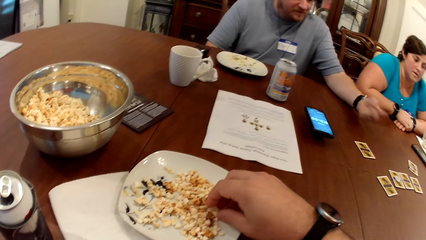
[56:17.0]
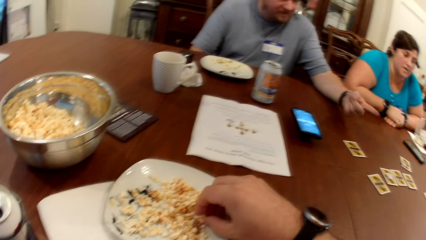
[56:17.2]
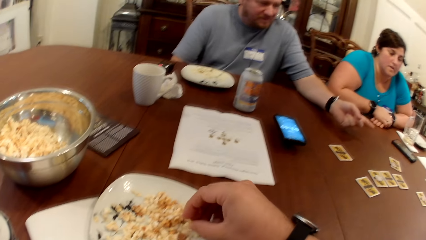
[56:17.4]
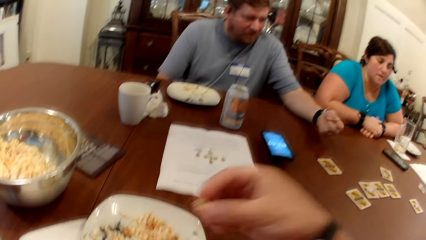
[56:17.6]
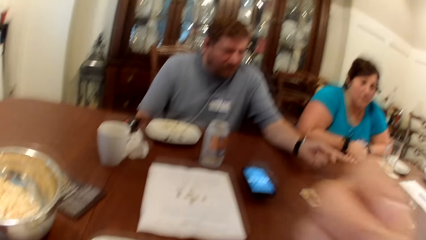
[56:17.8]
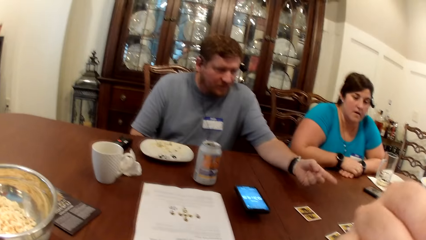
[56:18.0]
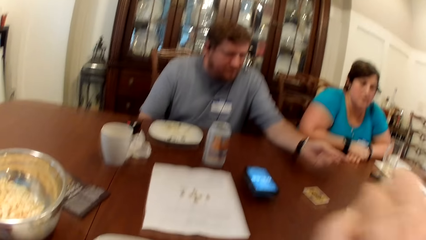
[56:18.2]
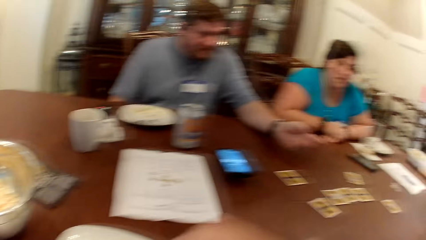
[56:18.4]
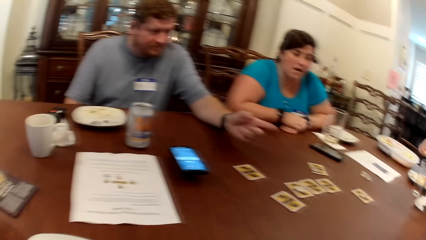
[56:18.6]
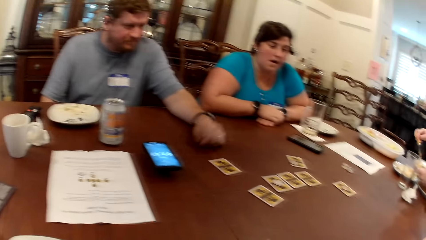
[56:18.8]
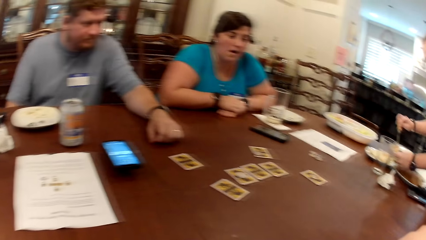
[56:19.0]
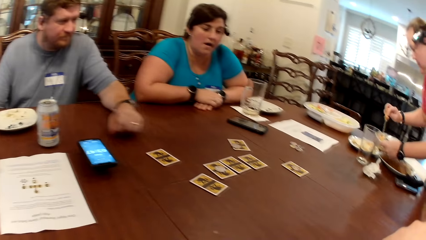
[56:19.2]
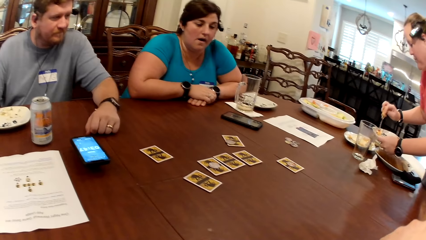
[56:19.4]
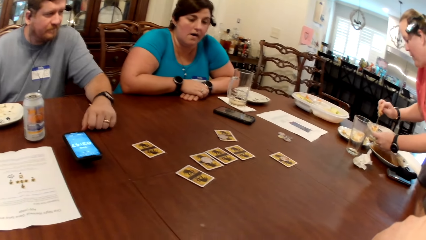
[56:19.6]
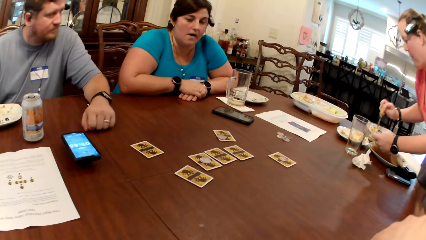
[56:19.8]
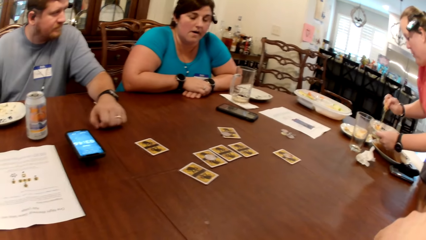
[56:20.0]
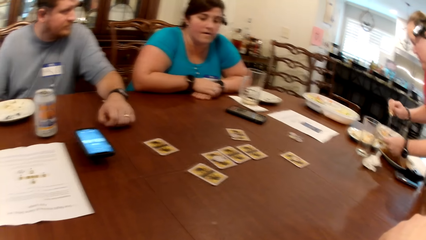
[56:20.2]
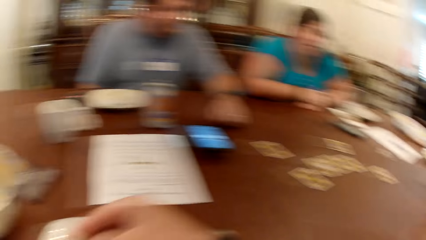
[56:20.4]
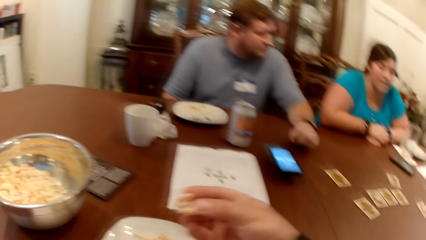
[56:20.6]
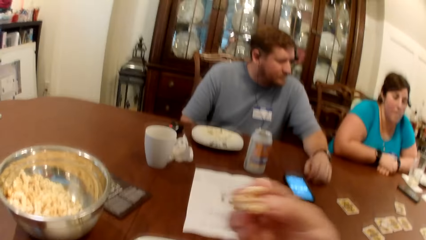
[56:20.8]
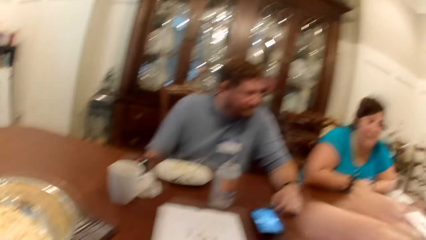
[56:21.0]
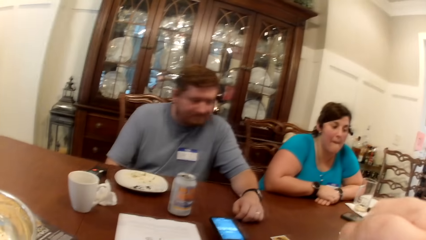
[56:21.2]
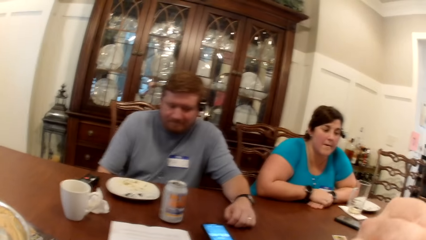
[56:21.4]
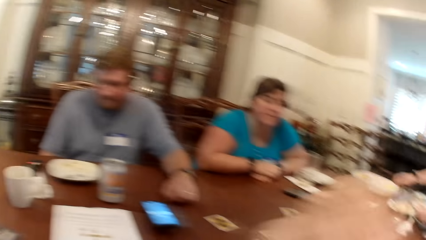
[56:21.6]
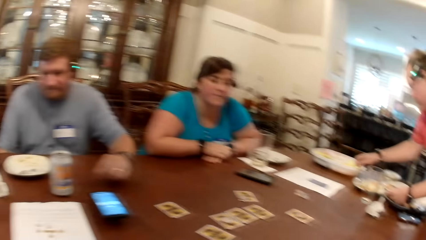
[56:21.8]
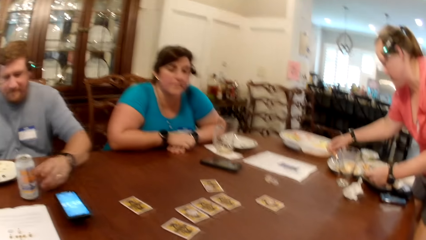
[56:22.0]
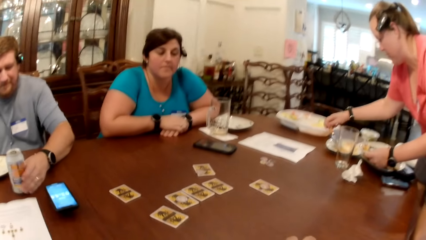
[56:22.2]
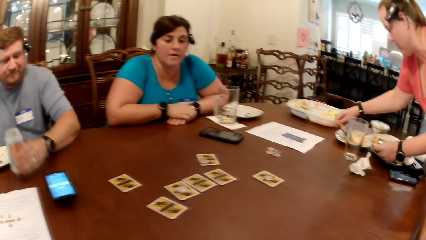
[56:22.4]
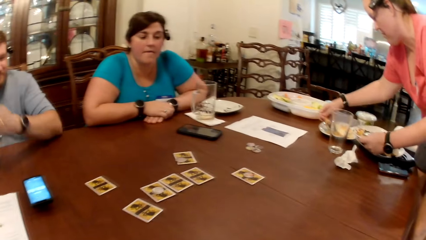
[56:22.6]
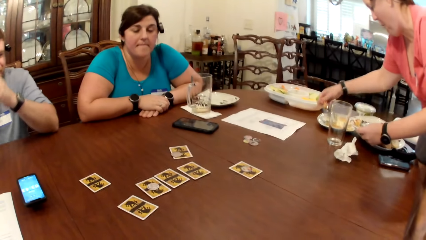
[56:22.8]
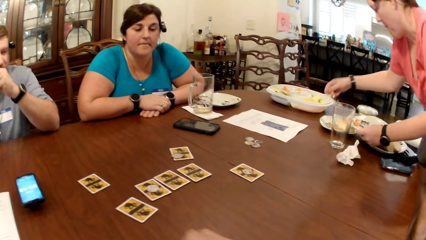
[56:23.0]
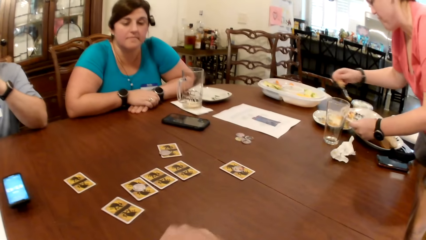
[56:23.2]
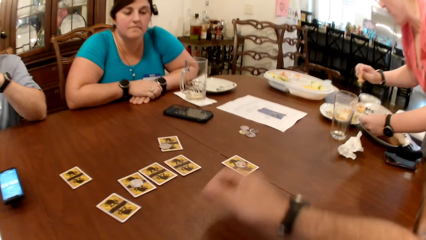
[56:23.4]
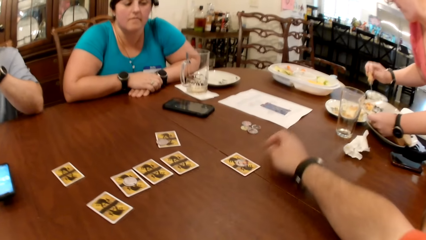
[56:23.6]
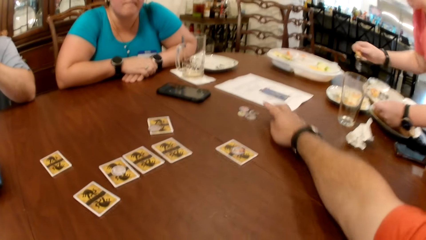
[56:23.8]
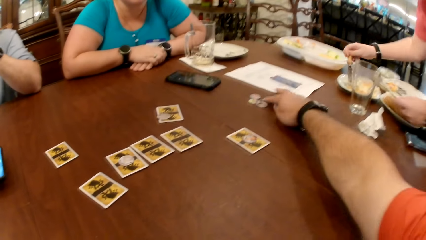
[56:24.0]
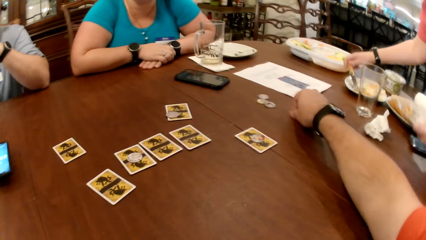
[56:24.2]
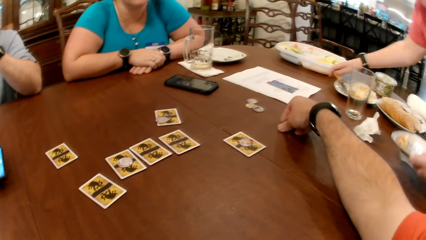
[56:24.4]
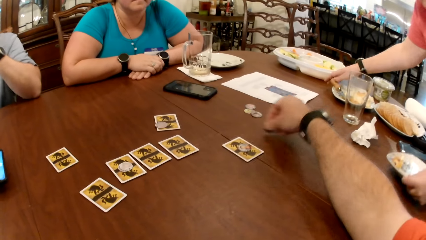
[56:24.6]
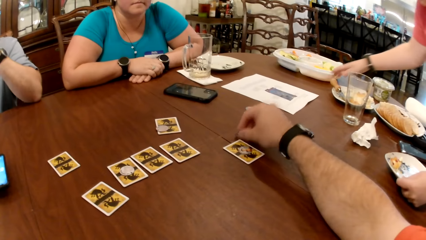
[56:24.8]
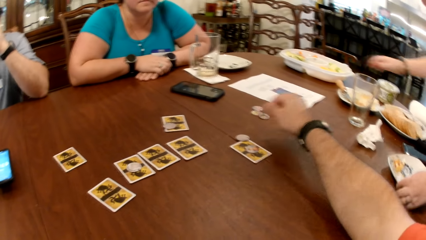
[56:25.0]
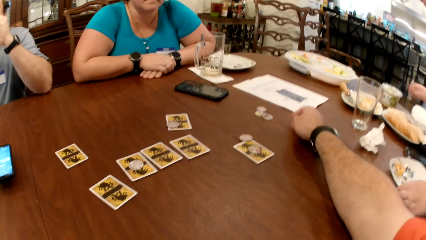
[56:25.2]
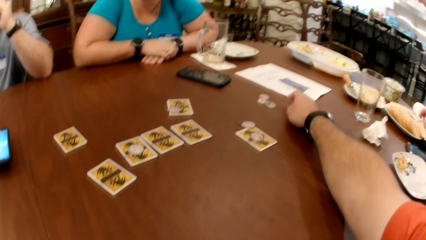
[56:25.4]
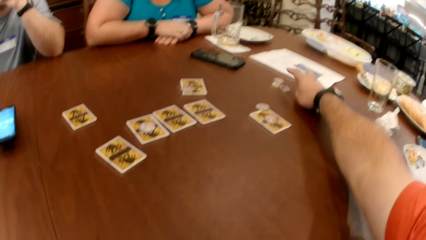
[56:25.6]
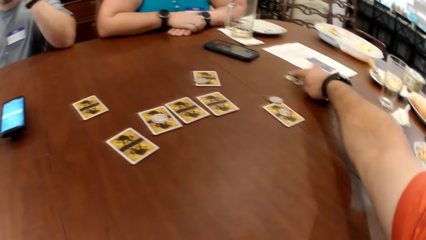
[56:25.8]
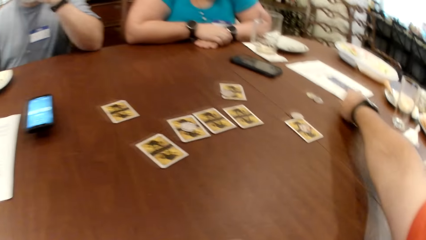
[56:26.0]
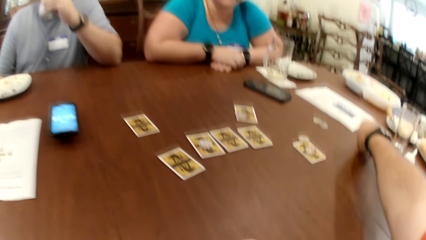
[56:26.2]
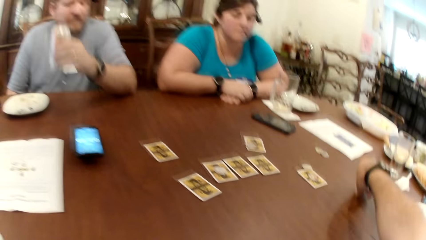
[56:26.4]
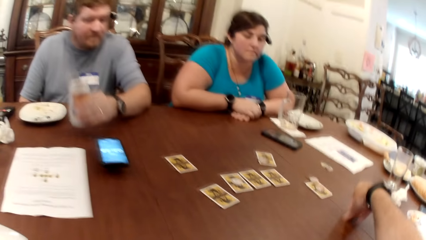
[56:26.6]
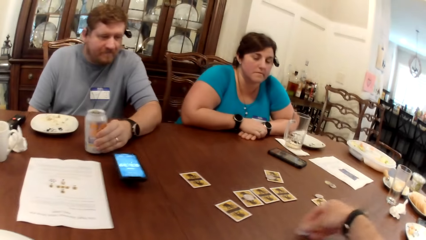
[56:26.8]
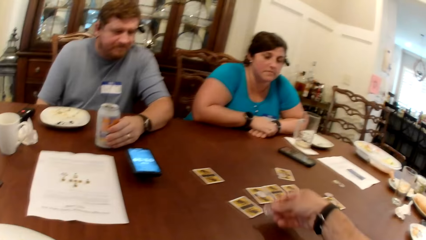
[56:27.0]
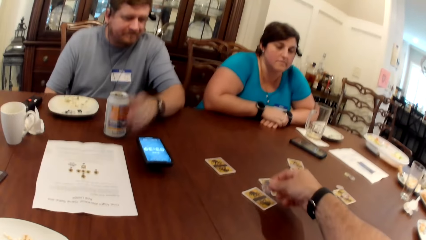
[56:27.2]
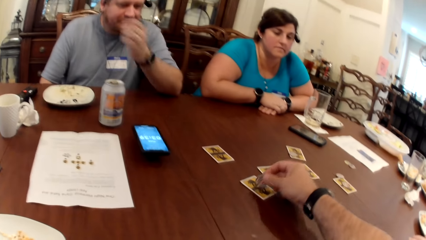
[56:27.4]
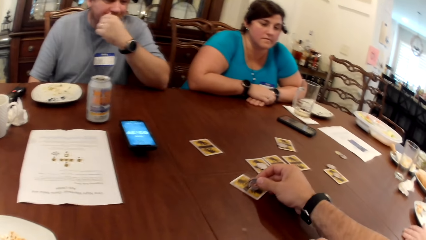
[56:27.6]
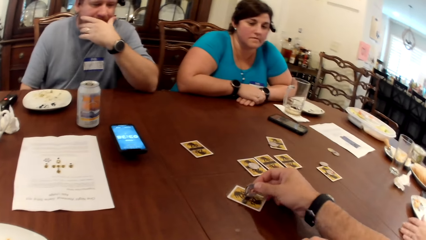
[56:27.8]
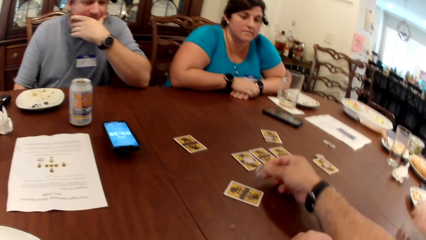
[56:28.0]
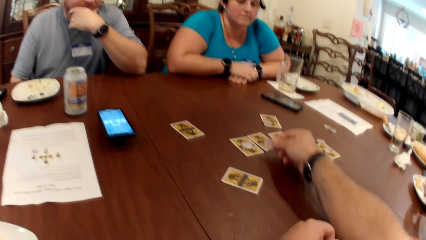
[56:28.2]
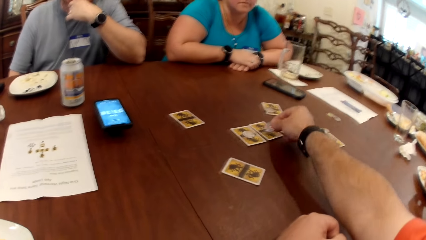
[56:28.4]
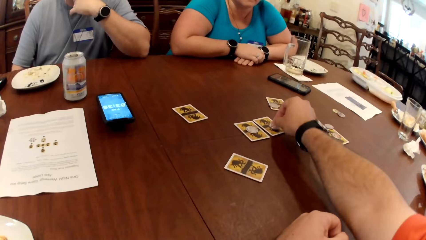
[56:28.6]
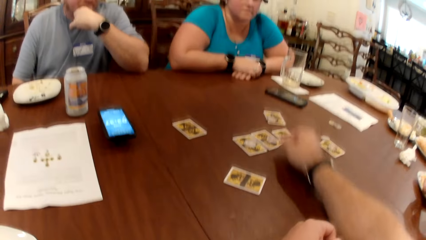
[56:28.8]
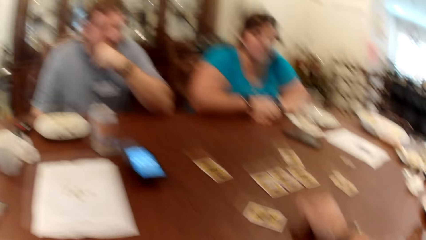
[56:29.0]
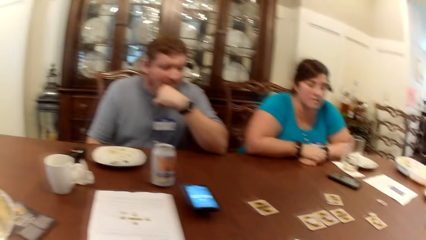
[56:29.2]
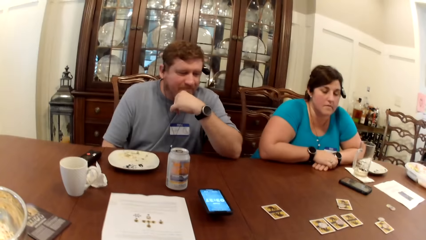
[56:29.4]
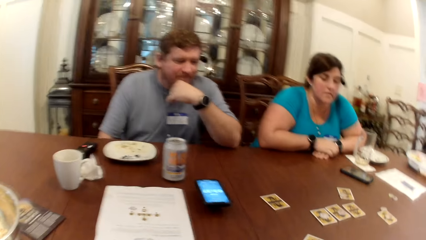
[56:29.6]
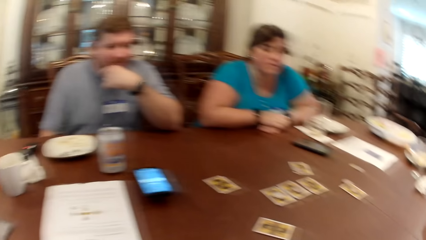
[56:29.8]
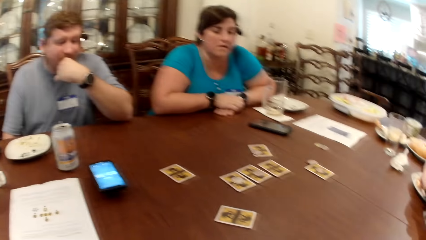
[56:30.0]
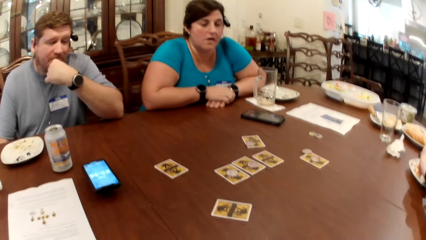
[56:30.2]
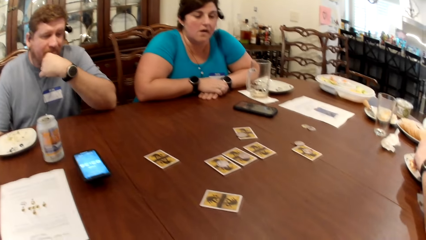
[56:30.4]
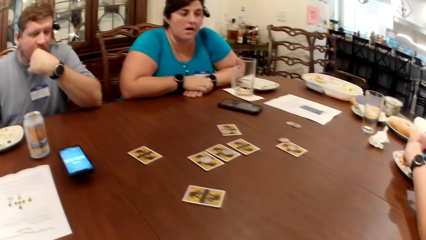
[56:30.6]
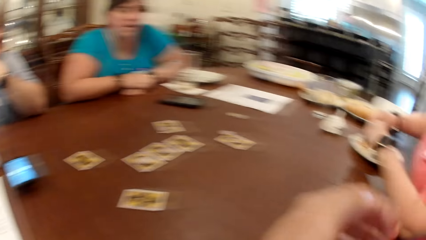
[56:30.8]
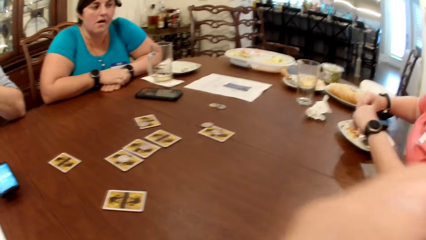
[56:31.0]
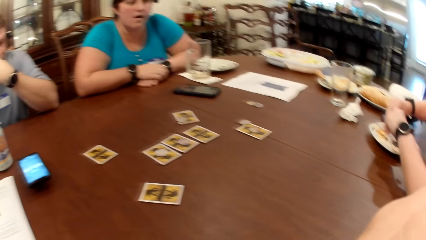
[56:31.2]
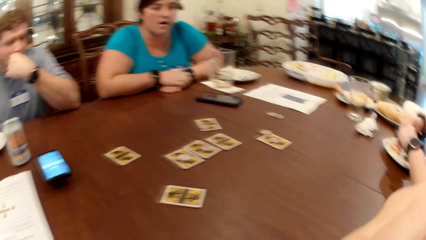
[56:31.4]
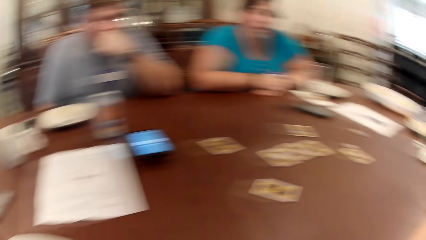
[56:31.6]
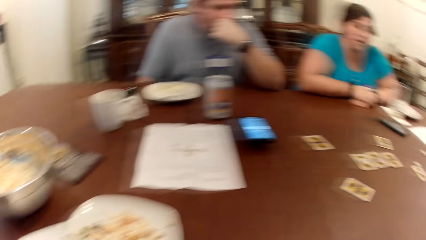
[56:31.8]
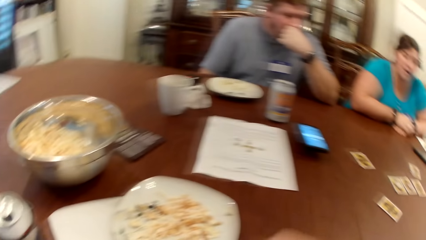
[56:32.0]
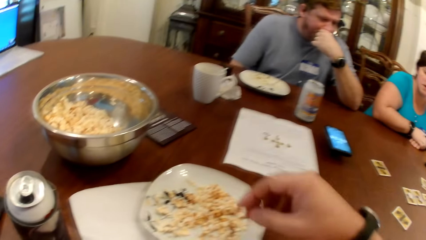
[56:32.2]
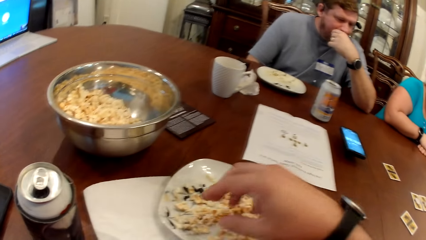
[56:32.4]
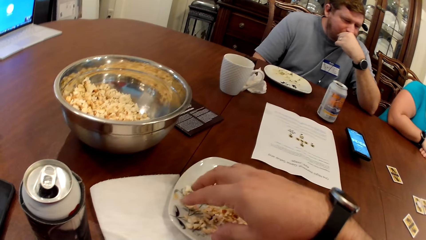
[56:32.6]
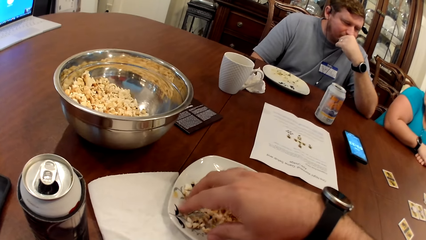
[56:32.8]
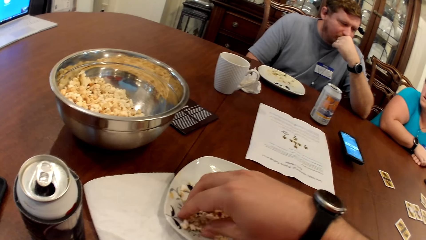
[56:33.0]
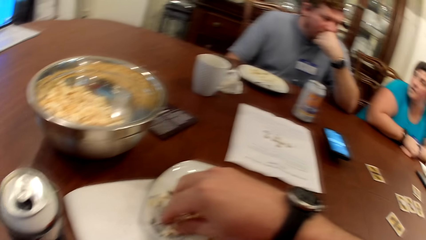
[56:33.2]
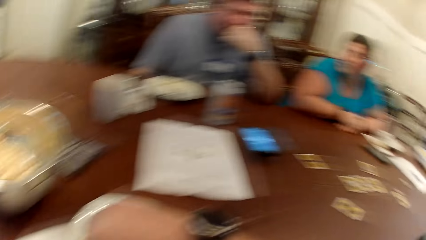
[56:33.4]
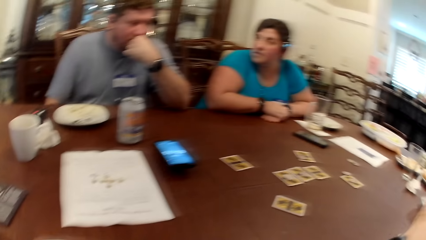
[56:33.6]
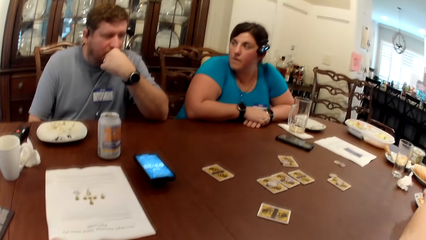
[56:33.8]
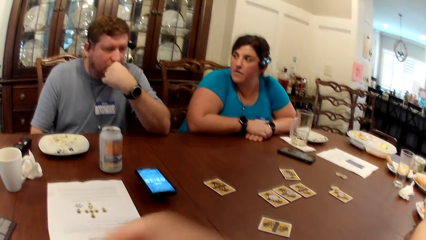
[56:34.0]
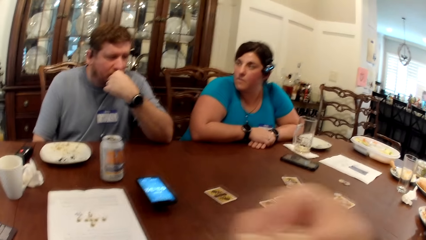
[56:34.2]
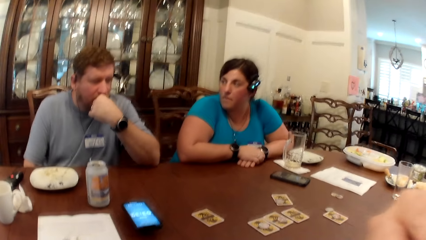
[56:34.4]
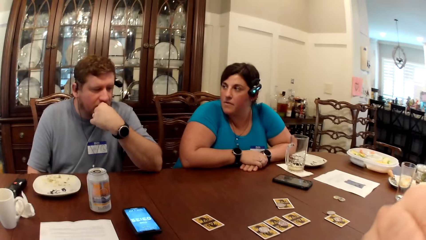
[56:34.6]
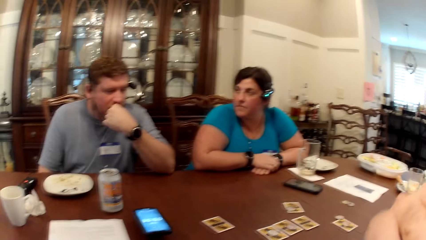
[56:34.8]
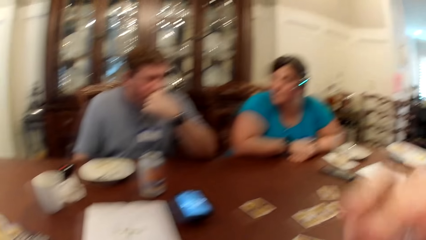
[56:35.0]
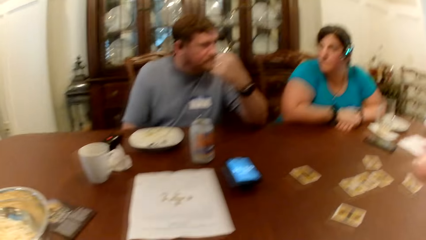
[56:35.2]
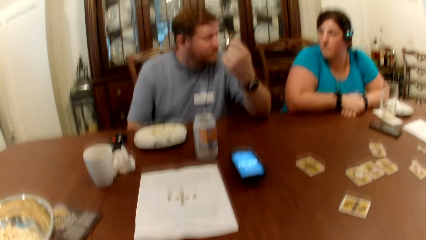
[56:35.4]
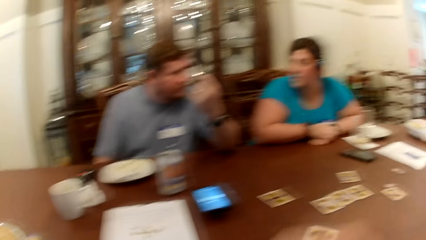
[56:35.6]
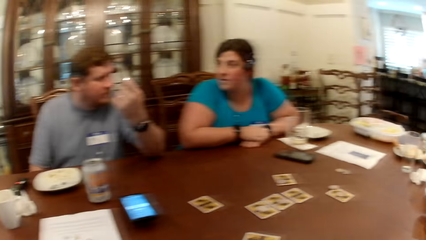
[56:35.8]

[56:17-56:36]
The camera wearer scoops the popcorn in the plate. A man converses. A woman converses. Another woman saves the food in the plate. The camera wearer scoops fruit from a plate of fruit with the spoon in her right hand. He moves coins on the table with his right hand and picks the card on top of the table. The other woman places the plate on the table with her left hand. The camera wearer converses. He moves the card on the table with his right hand. He drops the coin in his right hand on the card on the table. He scoops the popcorn inside the plate. He eats popcorn from the plate of popcorn on the table with his right hand. The first woman converses with the man.
